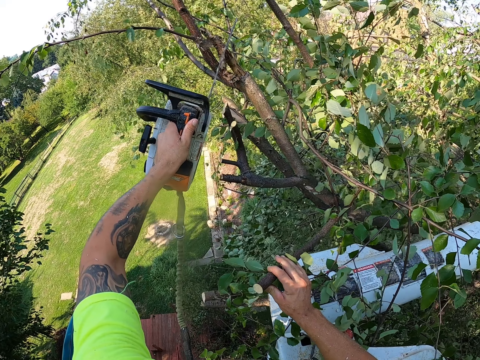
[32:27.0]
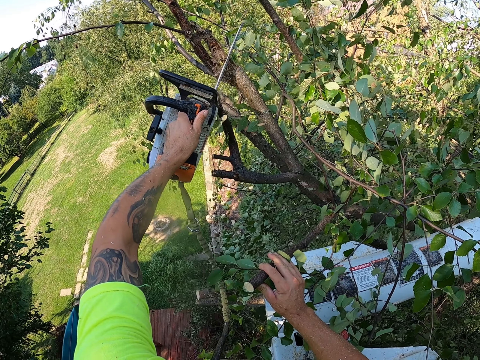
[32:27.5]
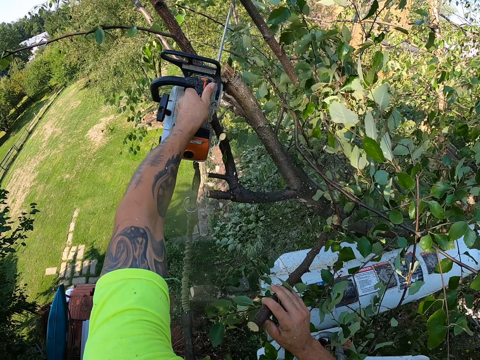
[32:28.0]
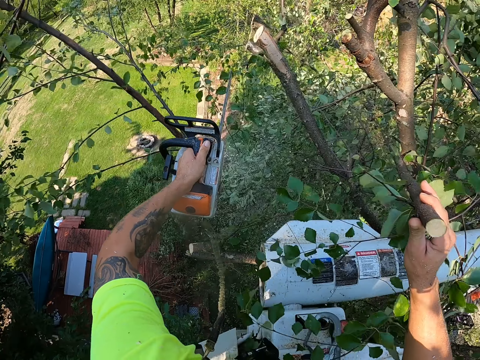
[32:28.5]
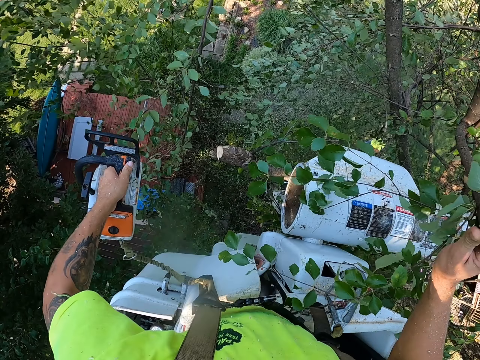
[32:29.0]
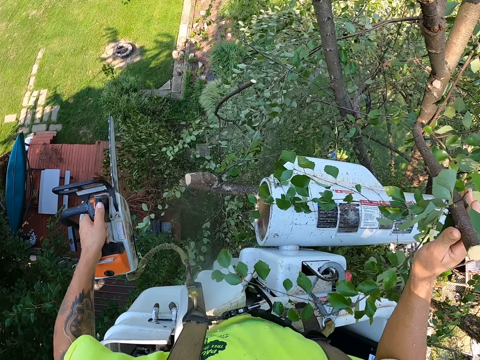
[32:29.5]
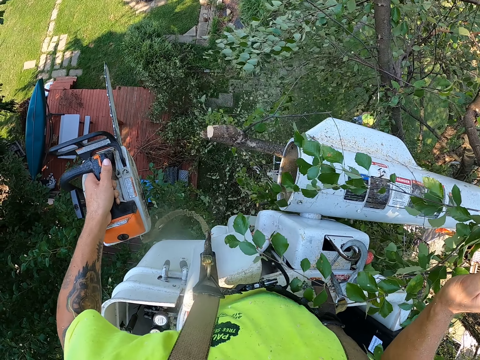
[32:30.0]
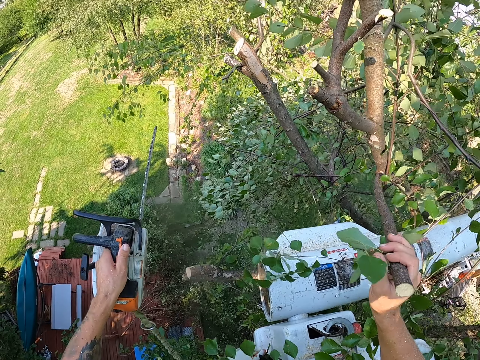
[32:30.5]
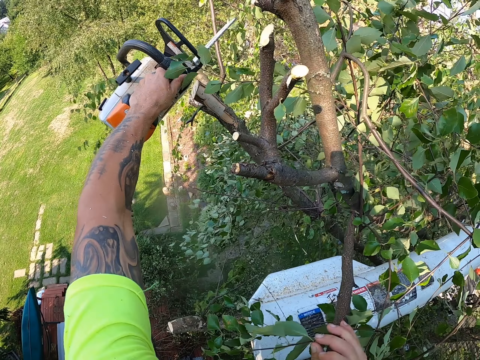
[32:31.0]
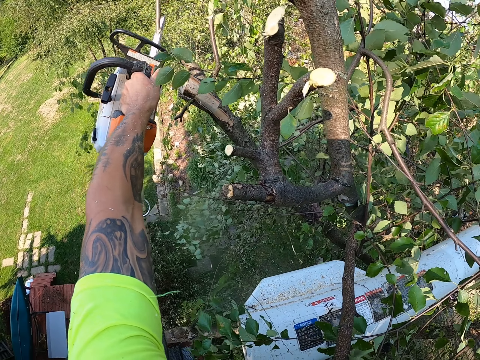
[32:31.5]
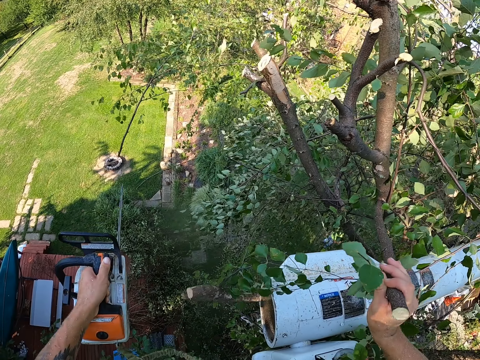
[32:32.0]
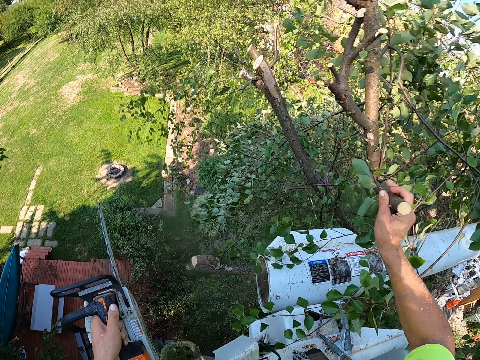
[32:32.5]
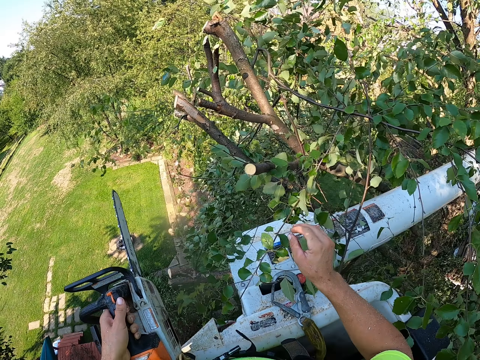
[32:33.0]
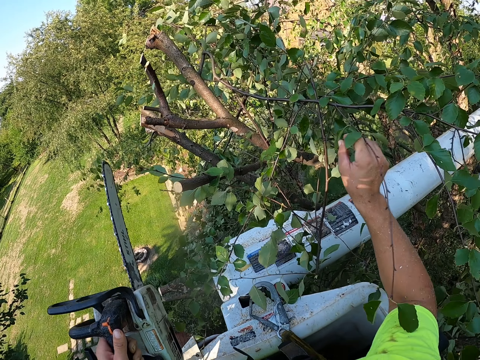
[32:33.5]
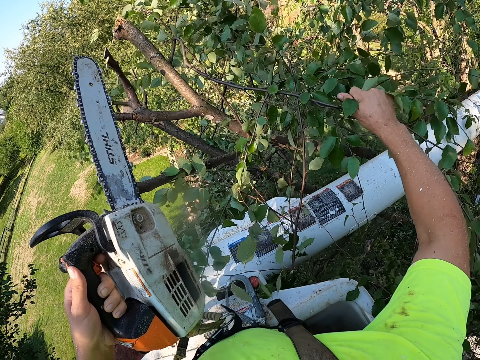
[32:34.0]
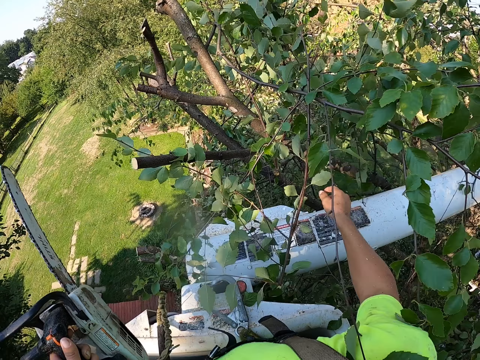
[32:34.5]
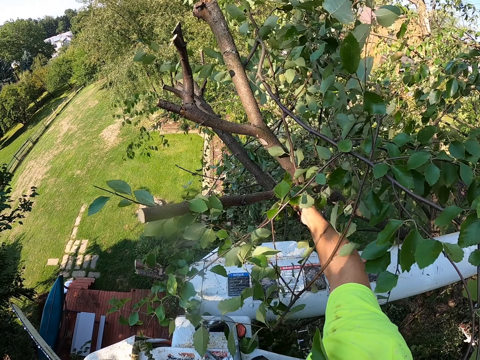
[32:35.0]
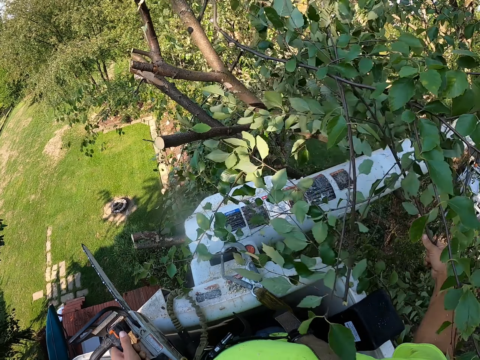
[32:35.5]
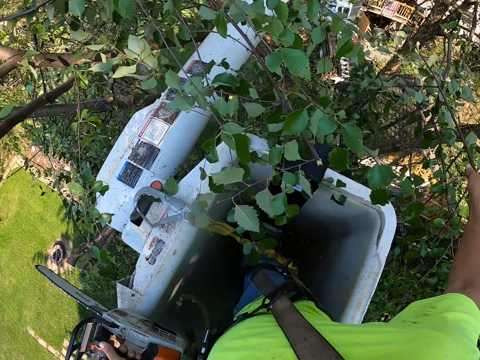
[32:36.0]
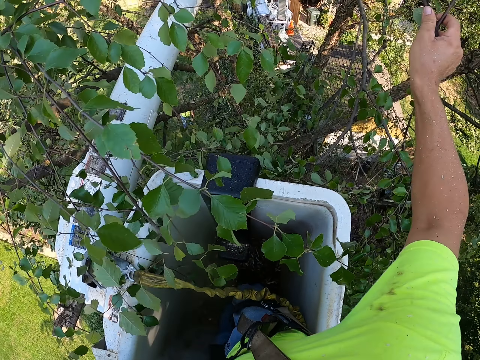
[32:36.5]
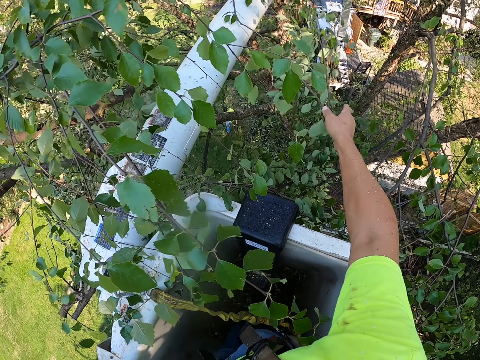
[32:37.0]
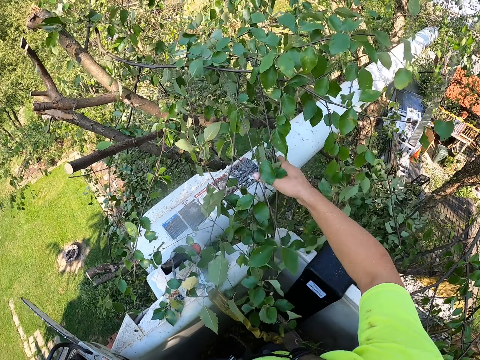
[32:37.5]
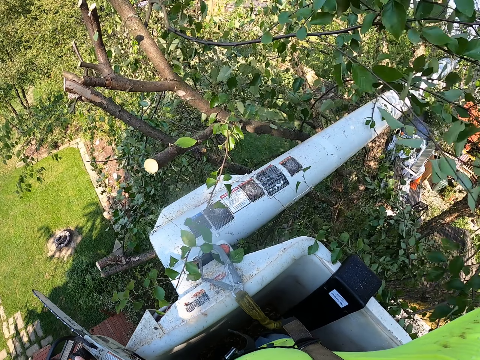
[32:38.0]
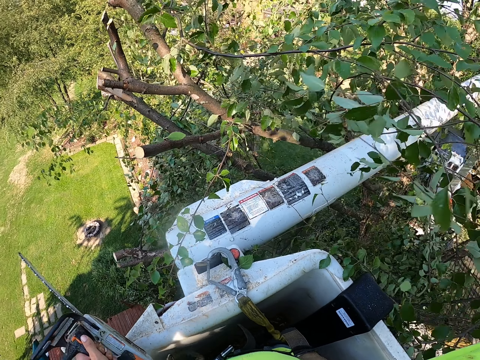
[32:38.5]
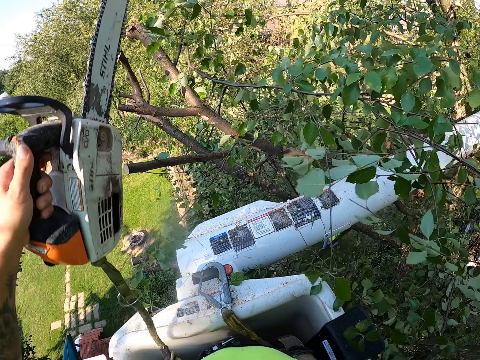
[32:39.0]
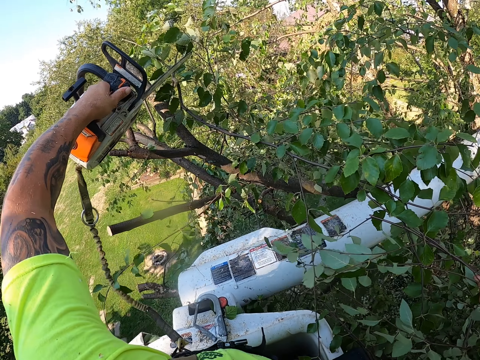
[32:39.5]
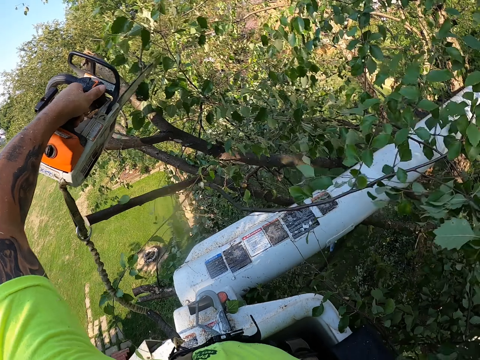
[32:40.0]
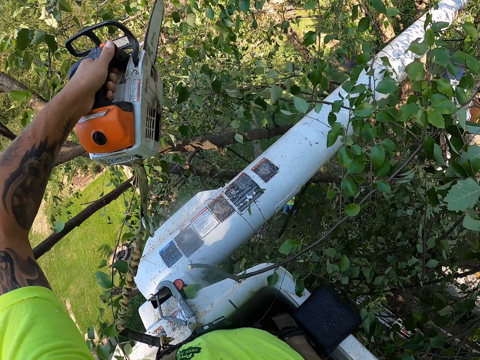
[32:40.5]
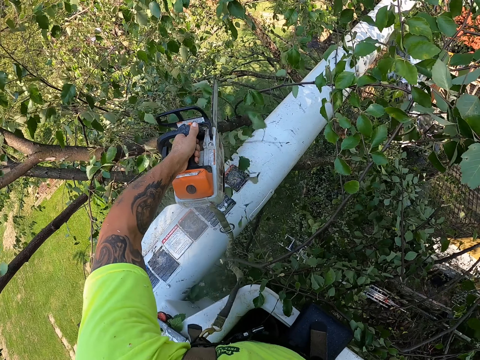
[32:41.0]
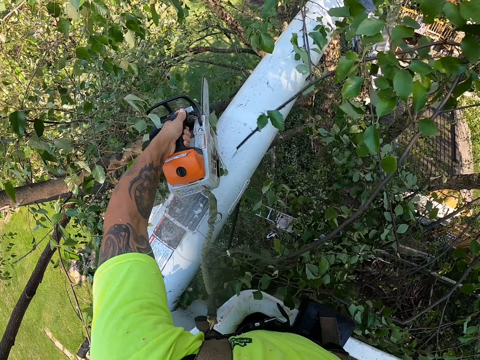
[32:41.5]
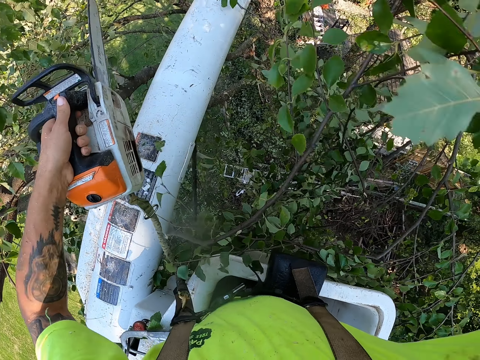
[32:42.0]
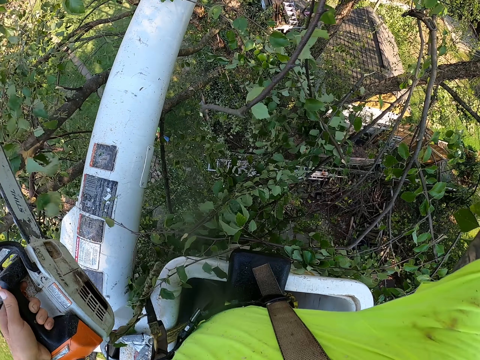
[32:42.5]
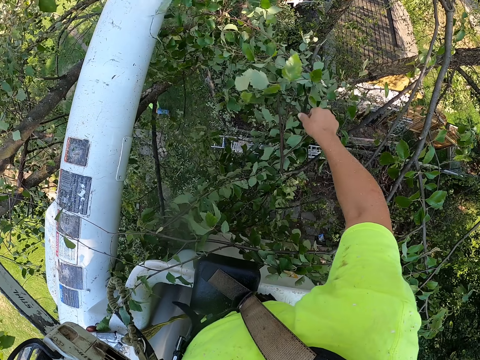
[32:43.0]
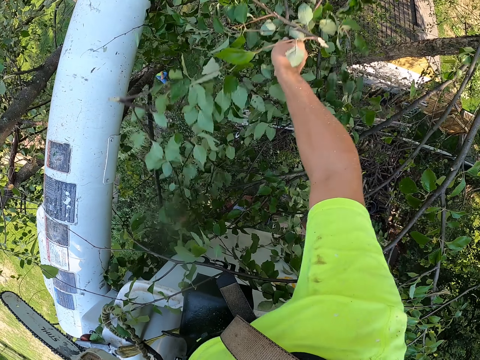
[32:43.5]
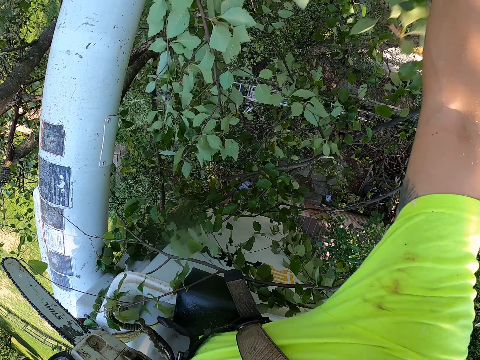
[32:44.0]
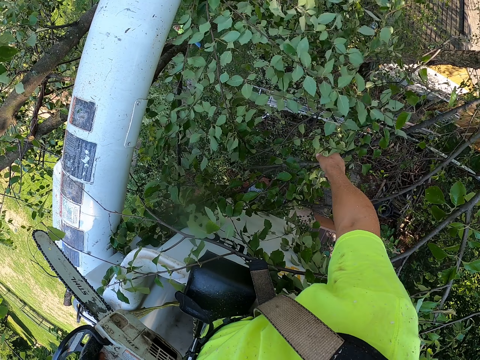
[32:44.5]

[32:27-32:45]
The camera wearer cuts a tree branch with a power saw. He cuts the tree branch with the power saw again. He holds a tree branch with his right hand. He picks a tree branch from the tree with his right hand. He touches the tree branch. He drops the tree branch on the floor with his right hand. He holds a tree branch with his right hand. He cuts tree branches on the tree with the power saw or chainsaw with his left hand. He drops the tree branch on the tree with his right hand. He holds a tree branch with his right hand.

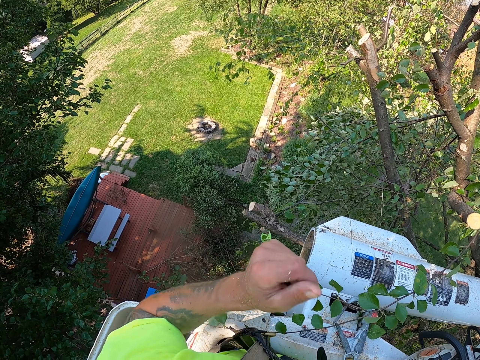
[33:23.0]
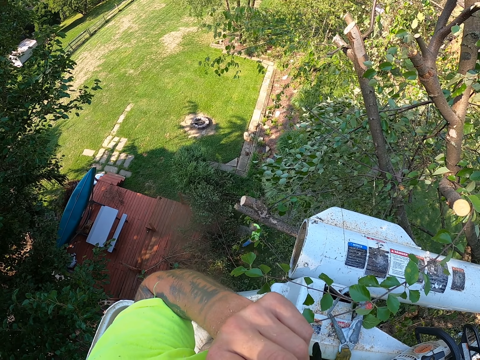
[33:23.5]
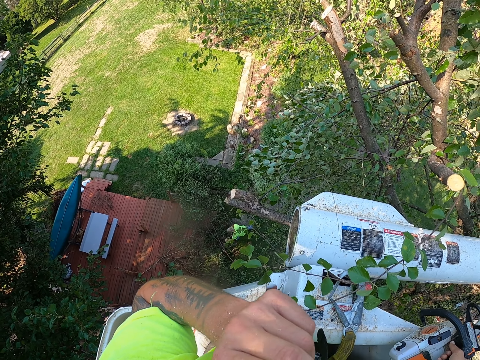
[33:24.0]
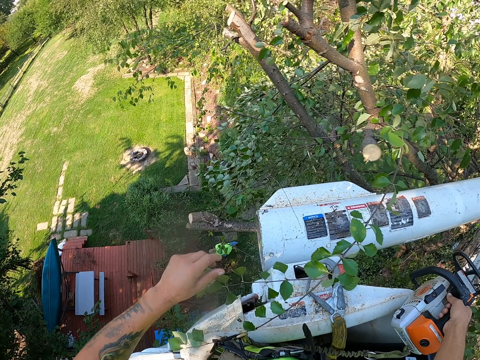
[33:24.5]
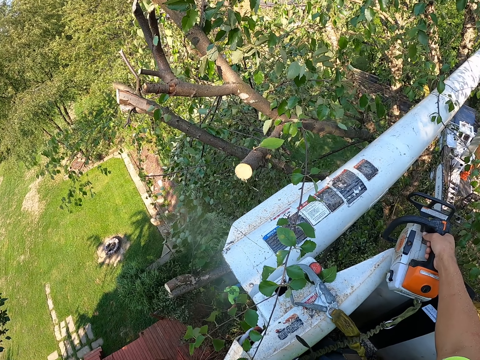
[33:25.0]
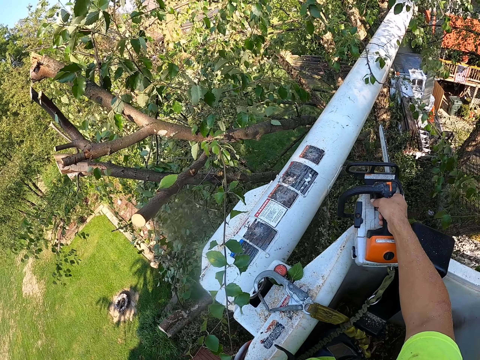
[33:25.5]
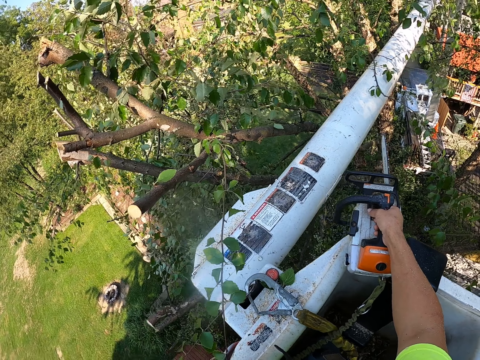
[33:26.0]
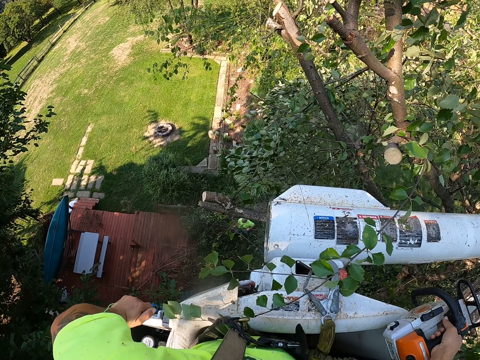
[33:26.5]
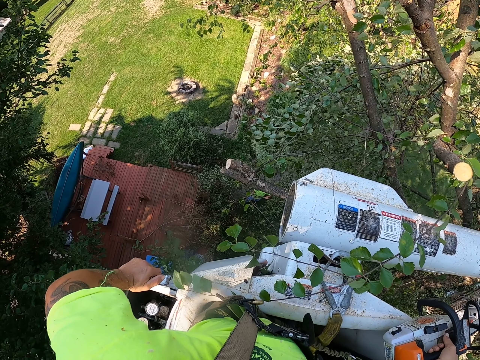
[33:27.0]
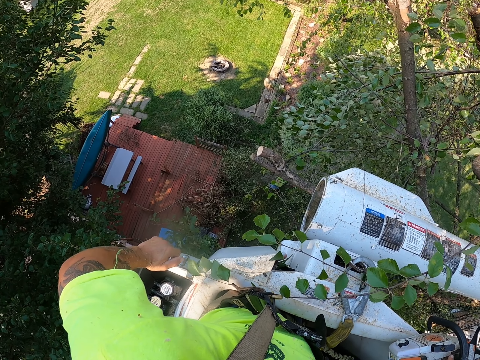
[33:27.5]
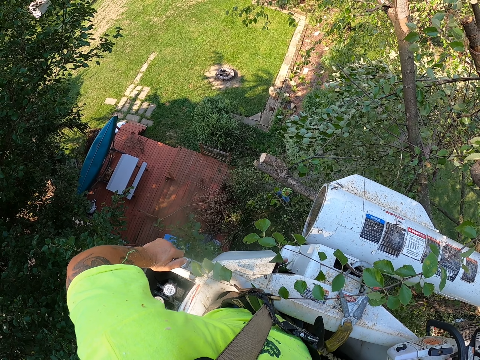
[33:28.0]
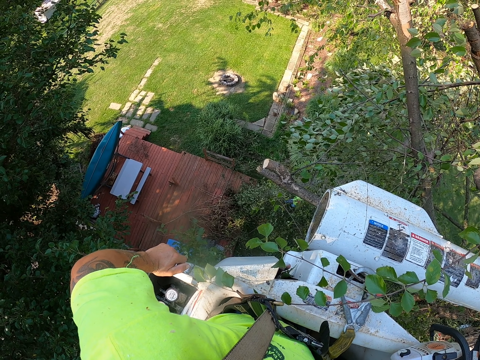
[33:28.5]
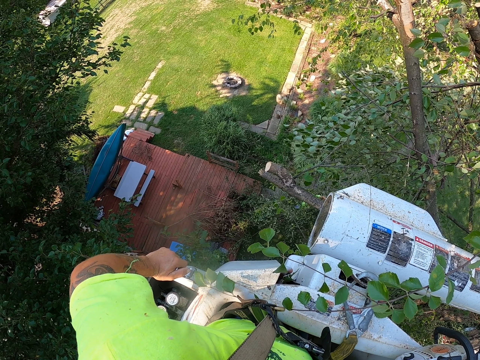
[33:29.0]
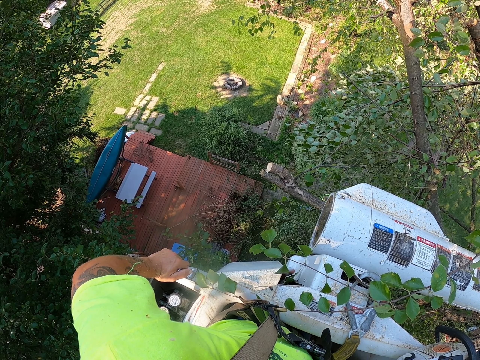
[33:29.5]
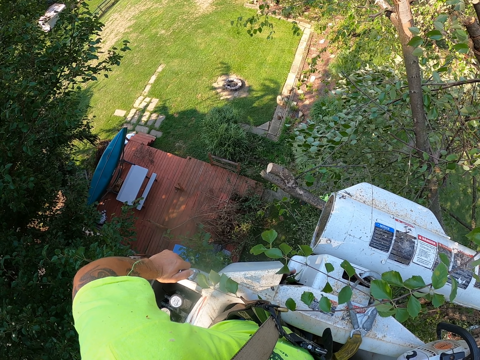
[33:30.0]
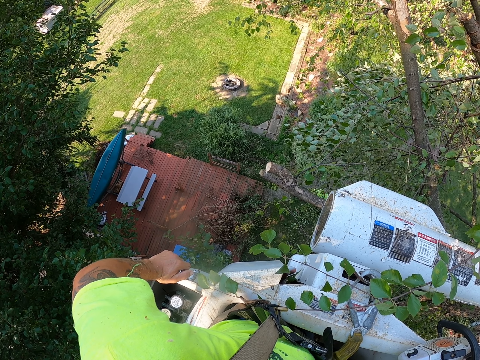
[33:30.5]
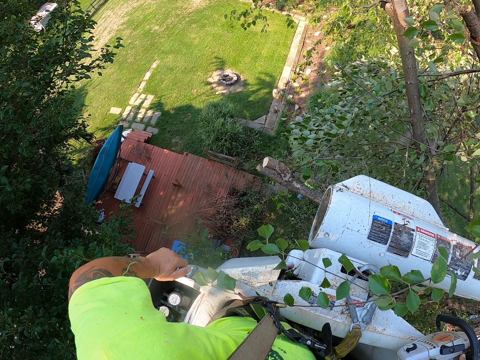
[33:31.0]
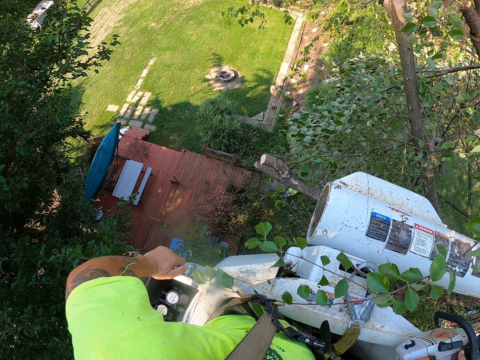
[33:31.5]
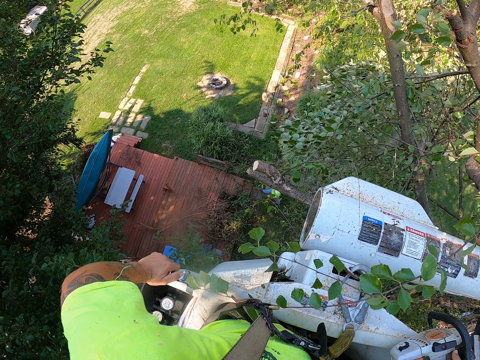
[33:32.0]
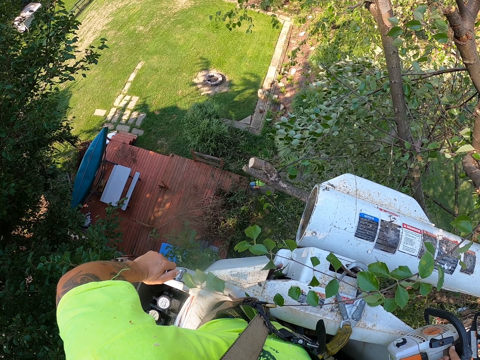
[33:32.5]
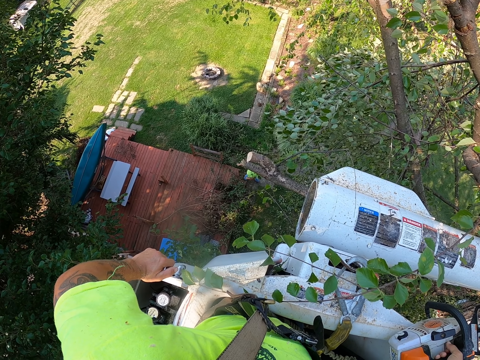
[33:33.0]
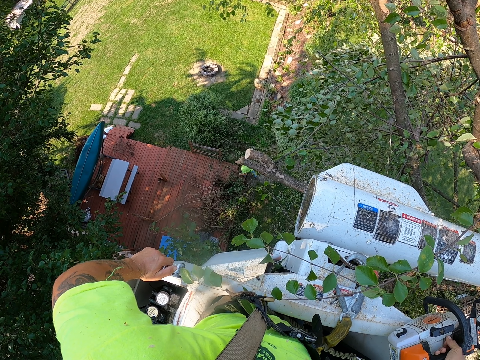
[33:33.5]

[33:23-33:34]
A man picks a tree branch from the floor with his right hand.
